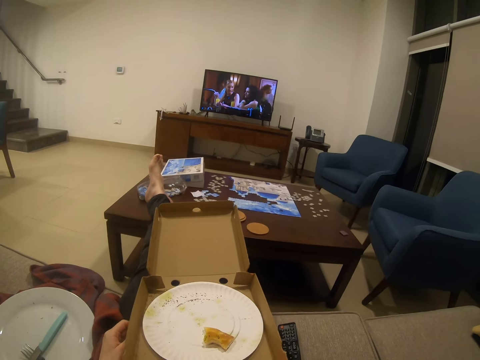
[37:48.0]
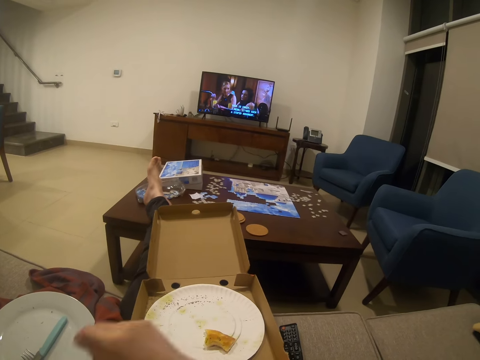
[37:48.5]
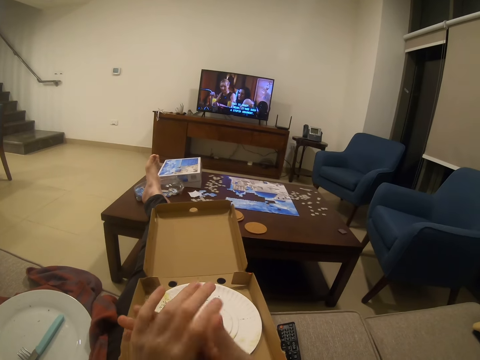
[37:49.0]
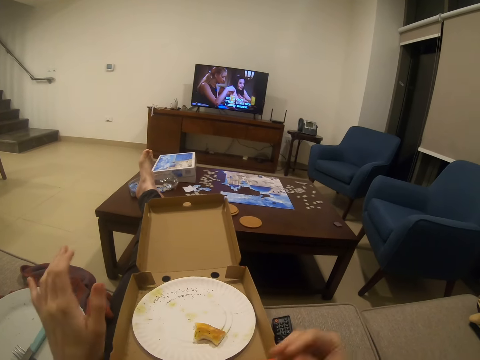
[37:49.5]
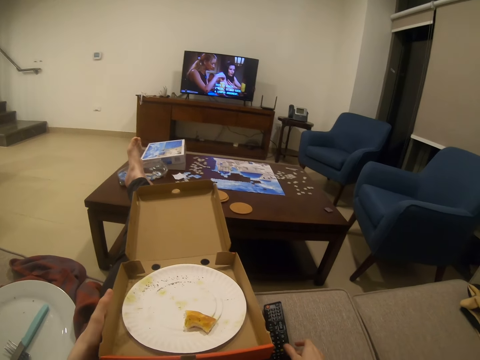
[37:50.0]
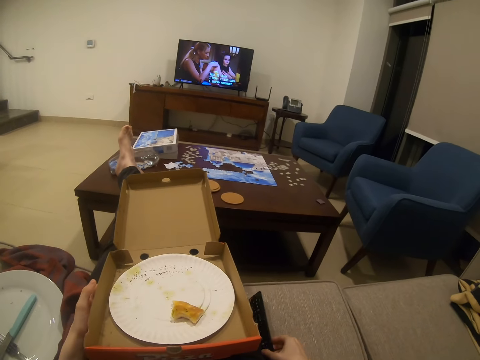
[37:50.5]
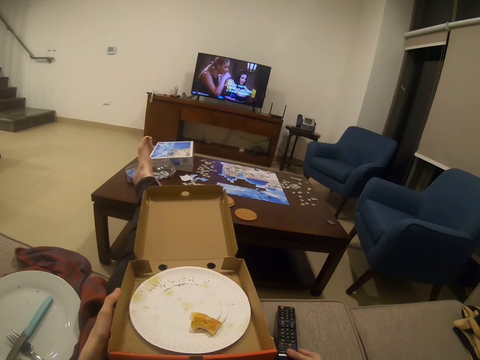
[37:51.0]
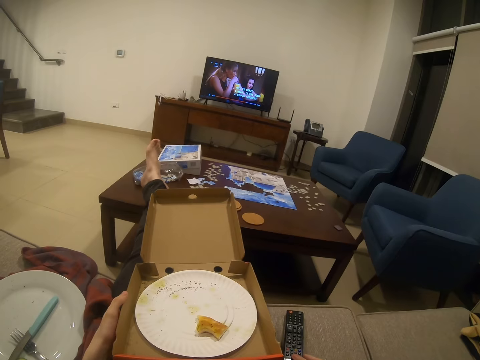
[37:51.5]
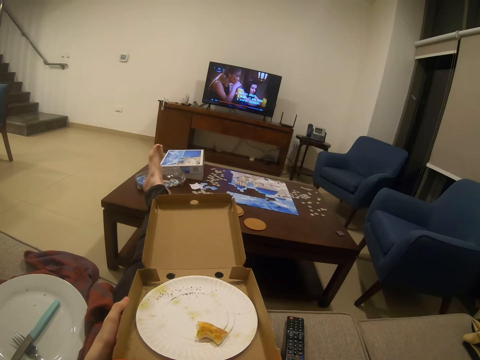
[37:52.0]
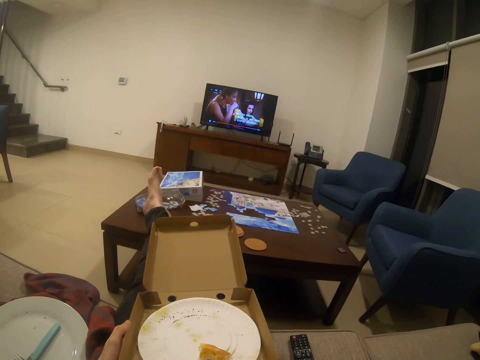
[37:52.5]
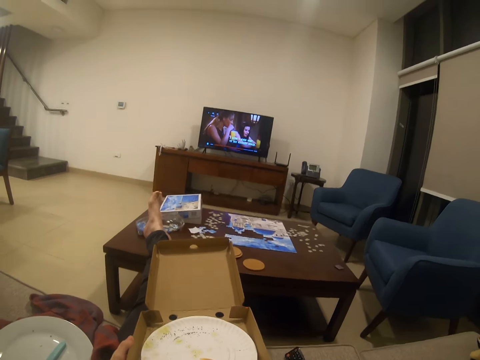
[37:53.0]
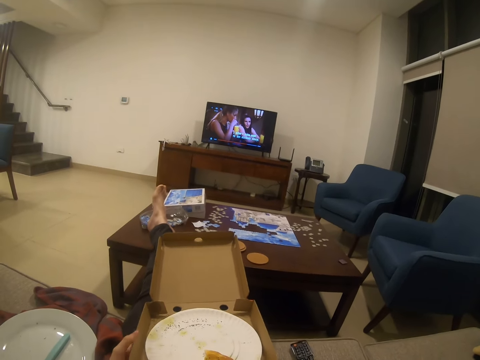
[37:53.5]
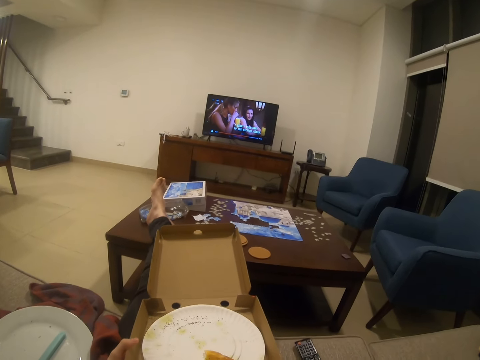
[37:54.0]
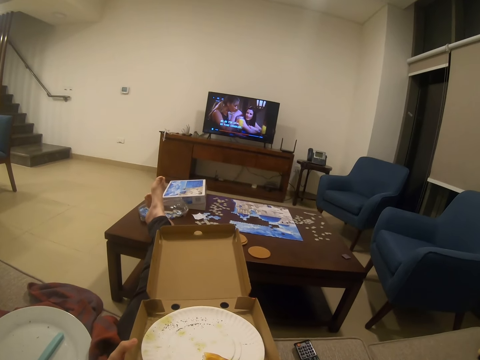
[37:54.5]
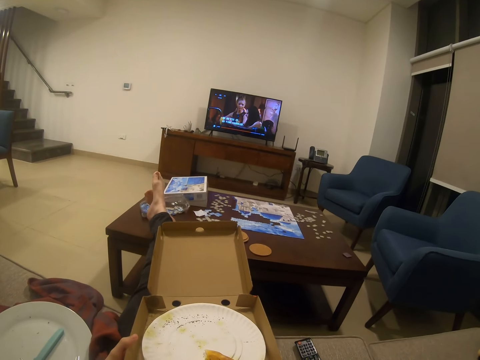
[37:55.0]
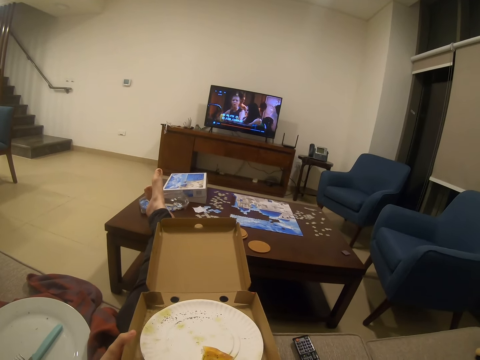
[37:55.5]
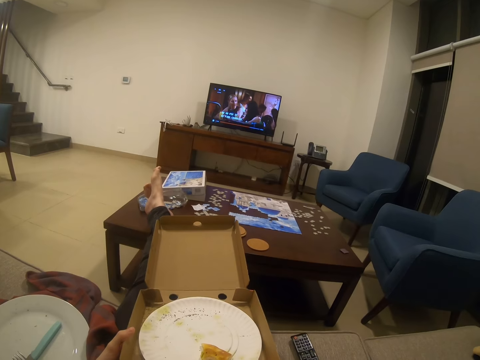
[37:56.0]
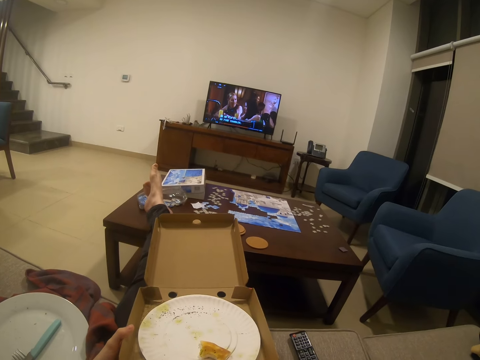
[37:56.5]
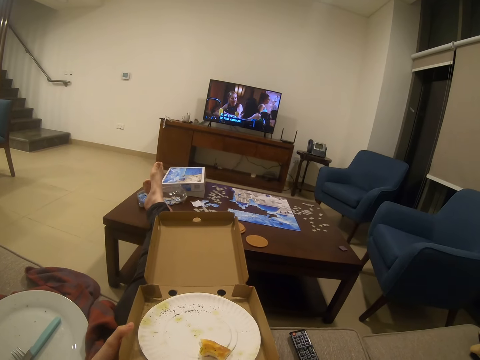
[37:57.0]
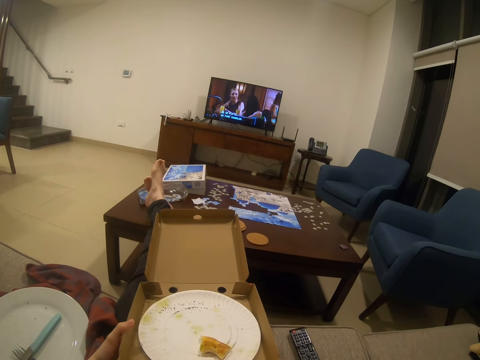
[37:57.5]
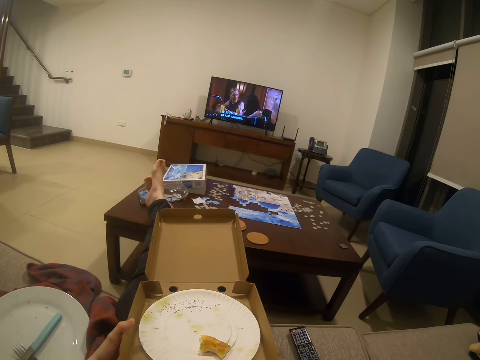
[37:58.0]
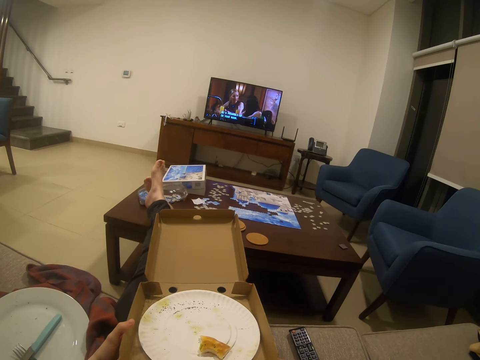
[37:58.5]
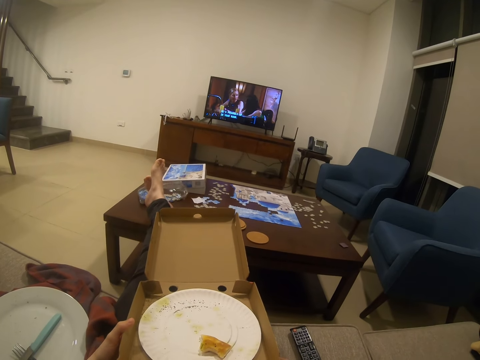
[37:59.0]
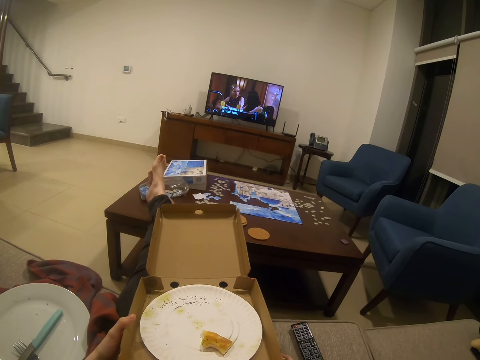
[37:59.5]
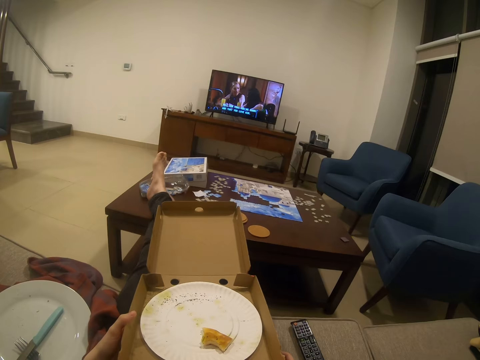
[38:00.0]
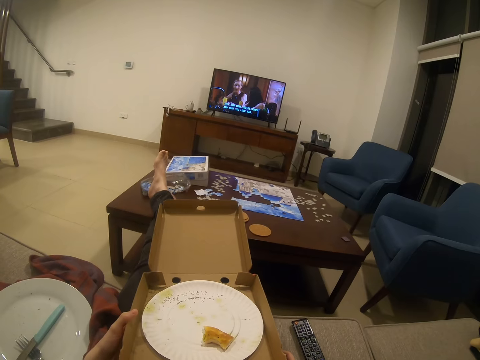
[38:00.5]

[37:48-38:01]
The camera wearer rubs hands together. They put a hand on a pizza box. They pick up the remote. They move the remote on a sofa. They put the remote on the couch.

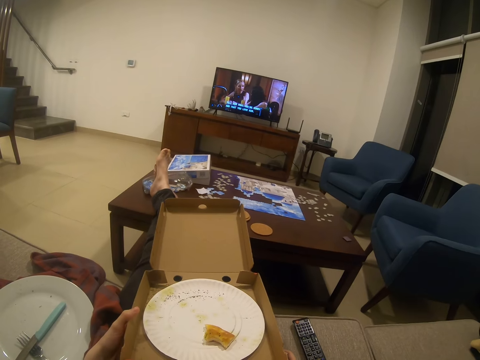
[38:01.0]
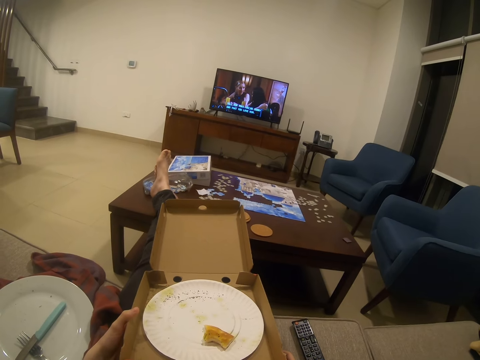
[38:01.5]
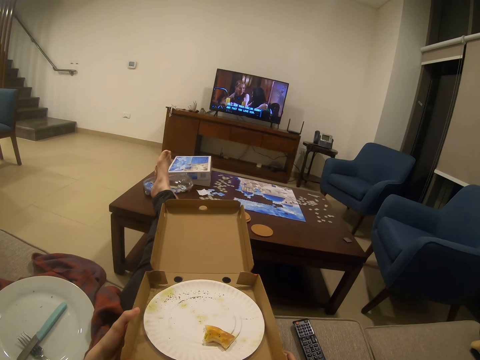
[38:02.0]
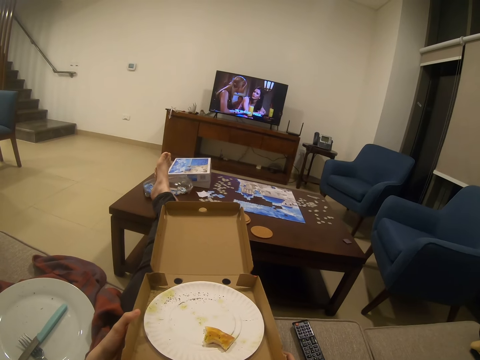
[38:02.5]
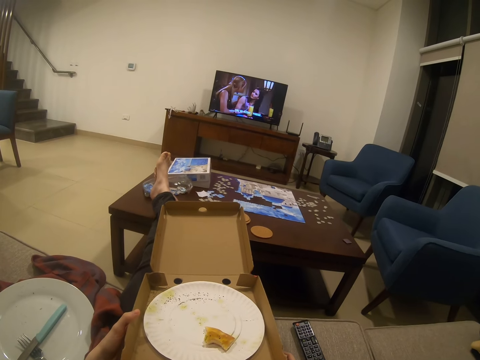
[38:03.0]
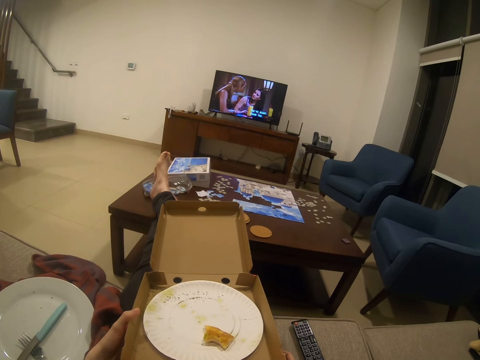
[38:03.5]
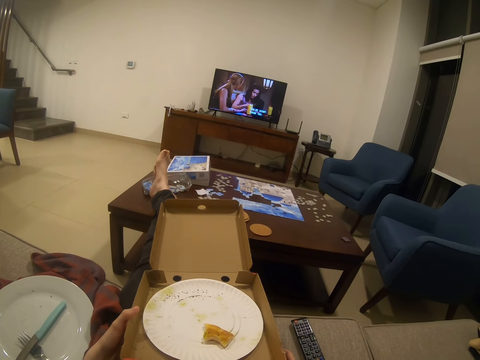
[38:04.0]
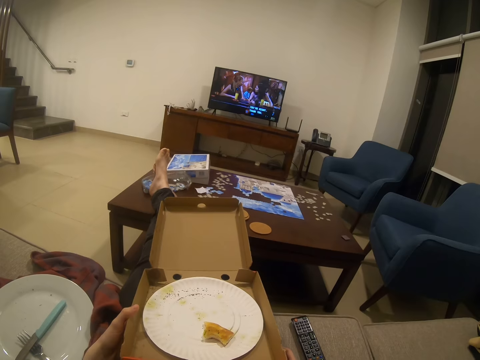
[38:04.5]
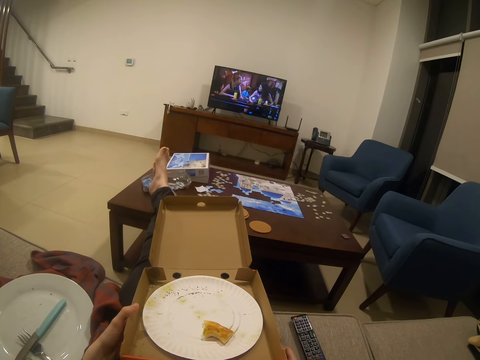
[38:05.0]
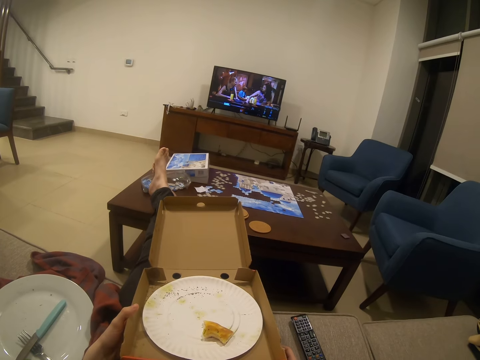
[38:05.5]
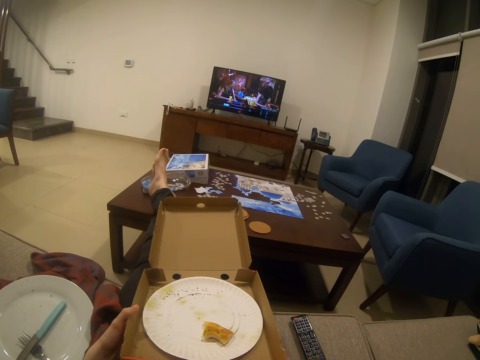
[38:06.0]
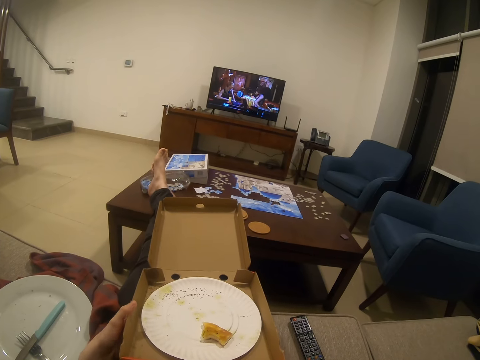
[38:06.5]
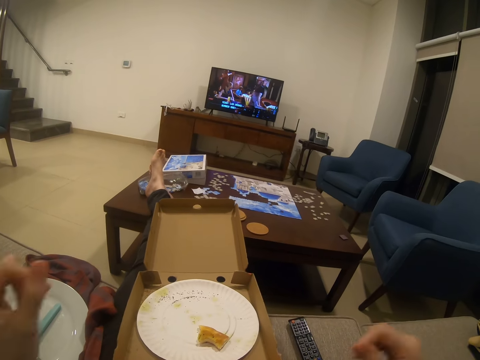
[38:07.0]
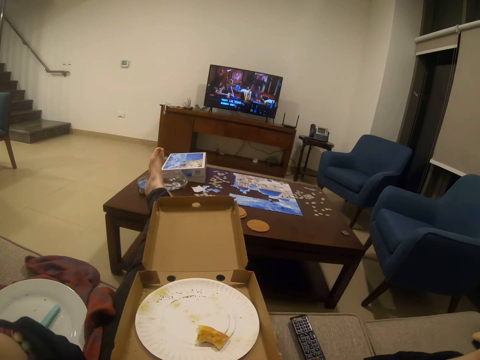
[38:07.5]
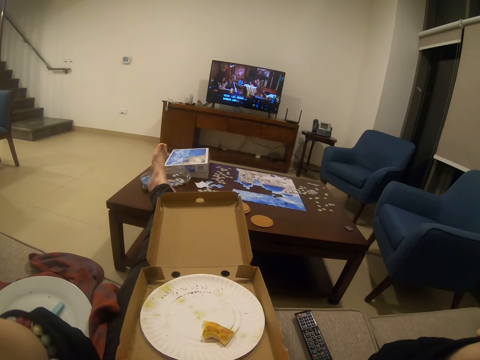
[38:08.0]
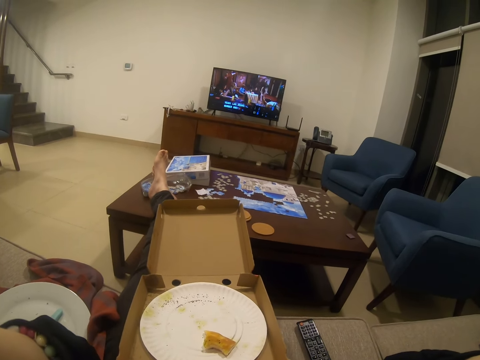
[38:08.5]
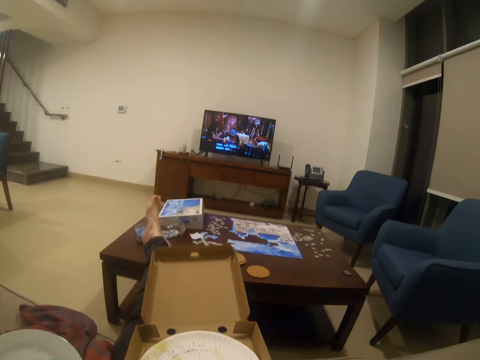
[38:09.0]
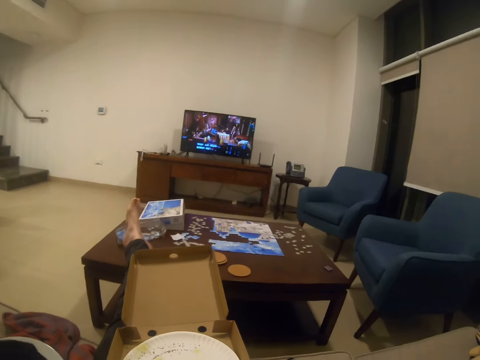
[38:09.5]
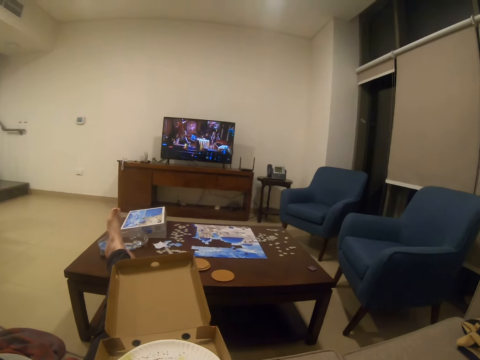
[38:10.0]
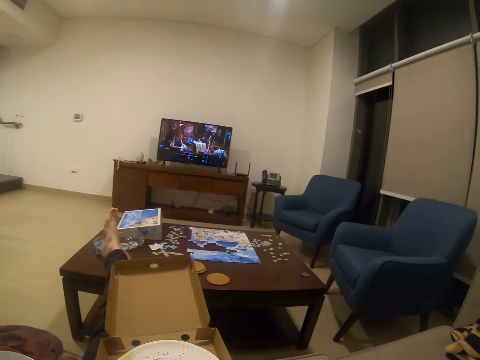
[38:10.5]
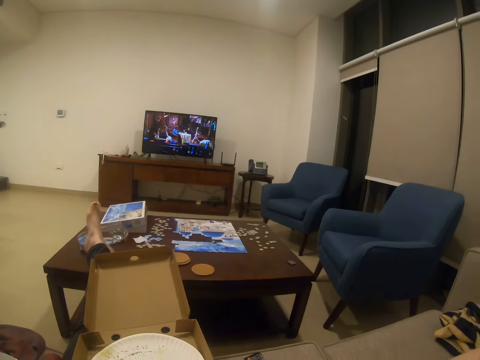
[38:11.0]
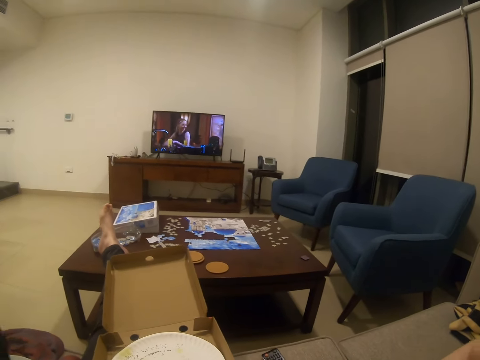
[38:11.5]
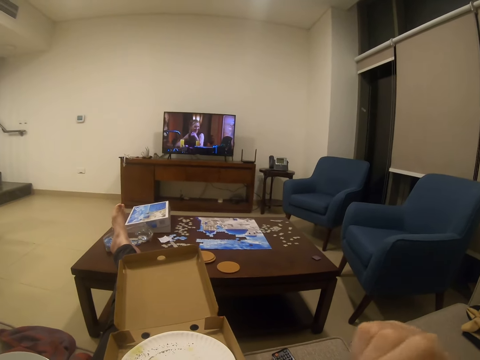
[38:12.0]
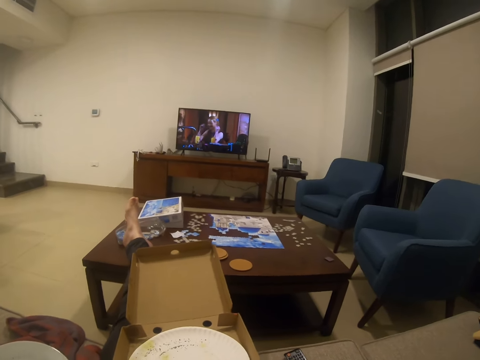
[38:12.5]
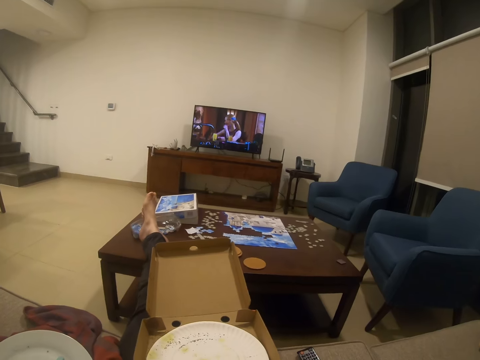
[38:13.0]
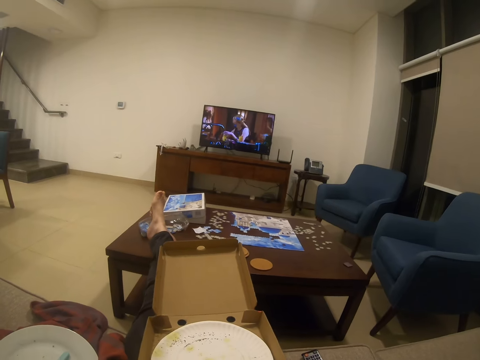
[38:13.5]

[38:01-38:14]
The camera wearer moves up hands. They watch a movie on a television.
